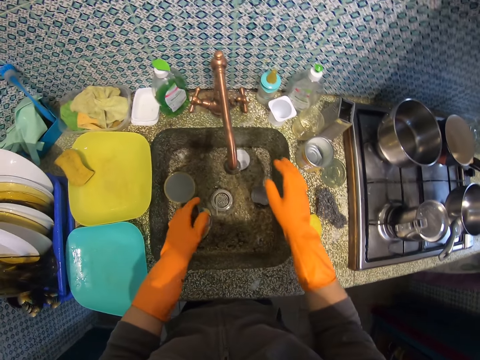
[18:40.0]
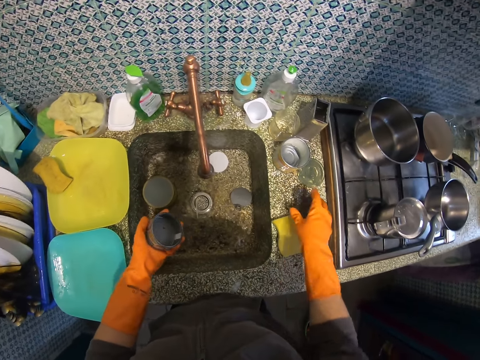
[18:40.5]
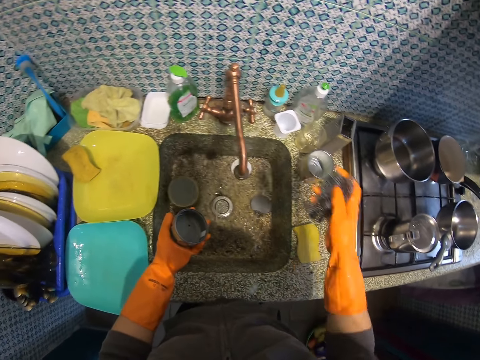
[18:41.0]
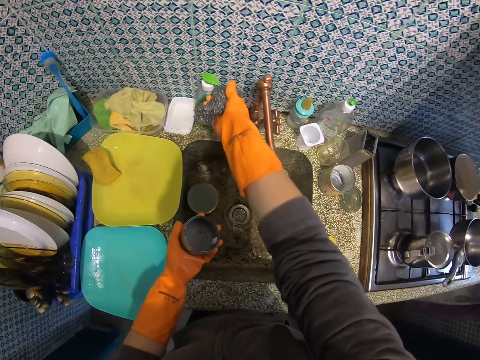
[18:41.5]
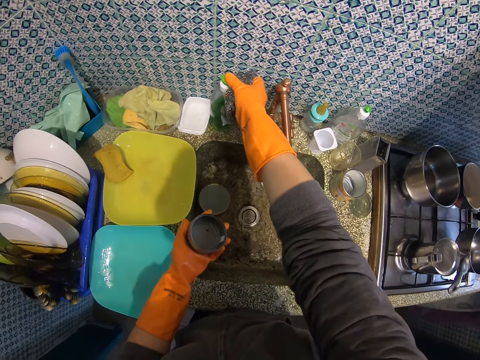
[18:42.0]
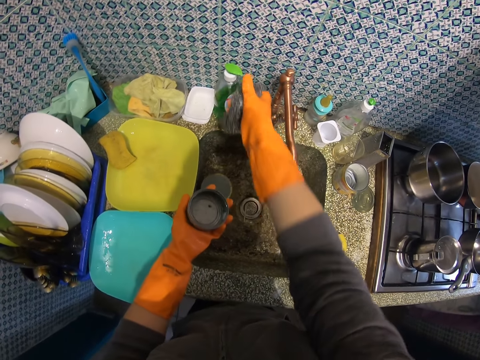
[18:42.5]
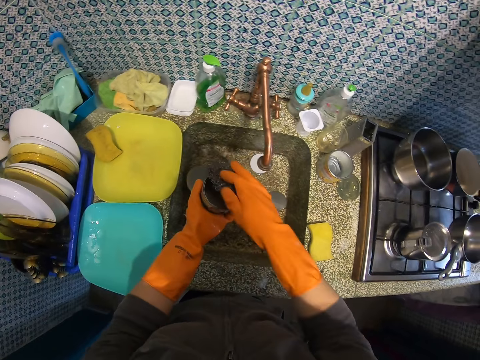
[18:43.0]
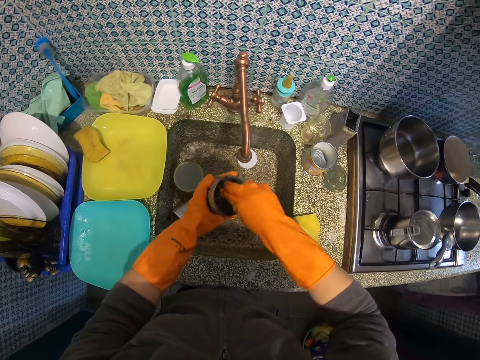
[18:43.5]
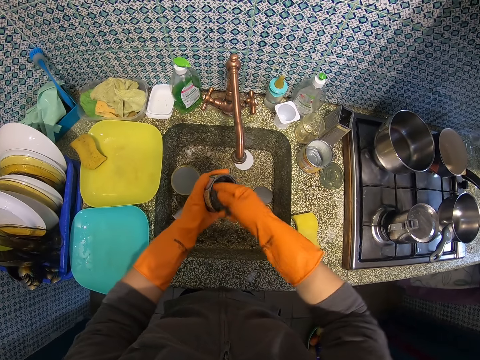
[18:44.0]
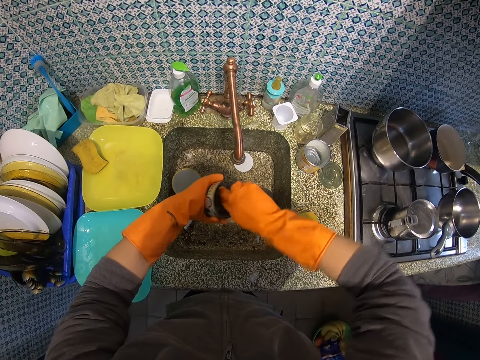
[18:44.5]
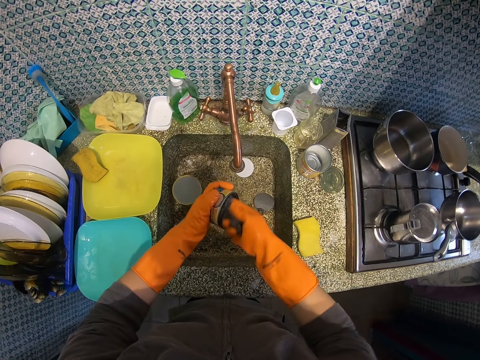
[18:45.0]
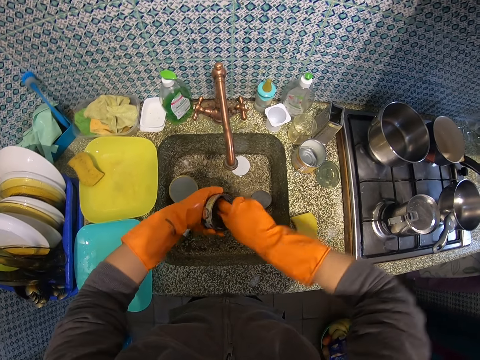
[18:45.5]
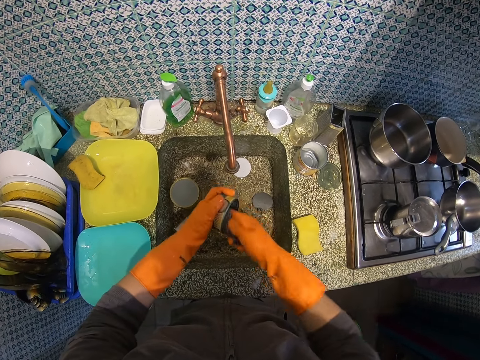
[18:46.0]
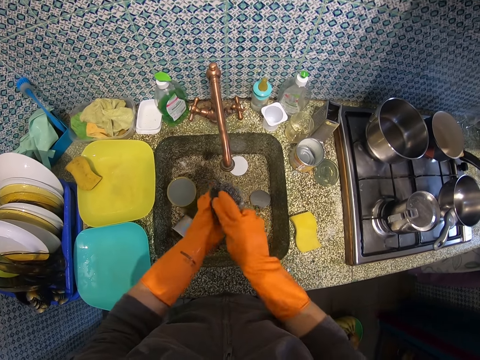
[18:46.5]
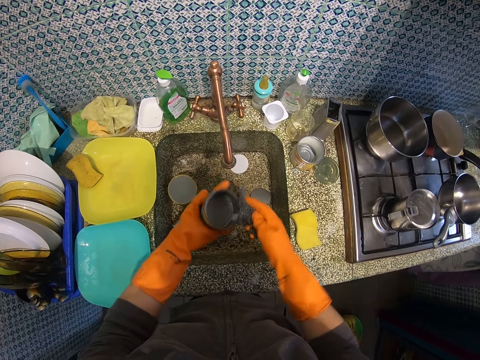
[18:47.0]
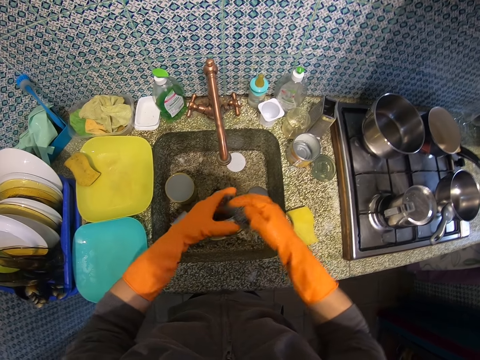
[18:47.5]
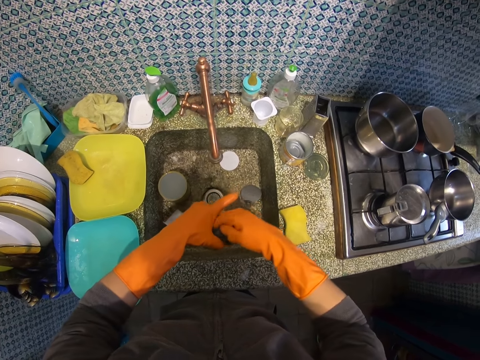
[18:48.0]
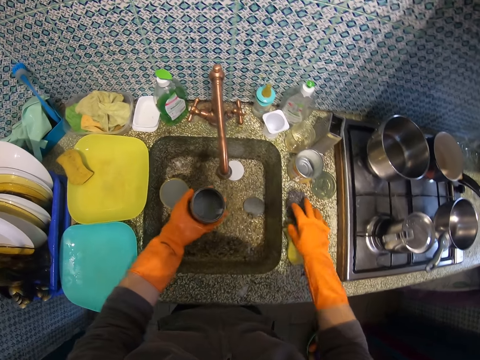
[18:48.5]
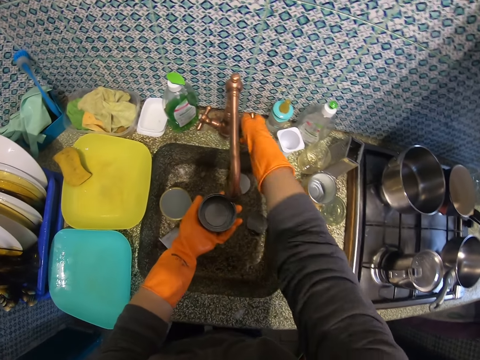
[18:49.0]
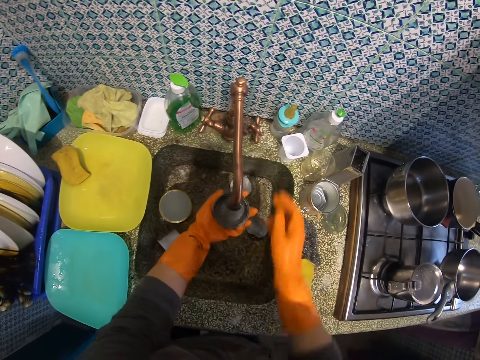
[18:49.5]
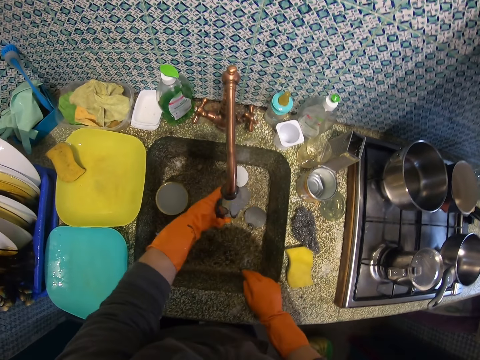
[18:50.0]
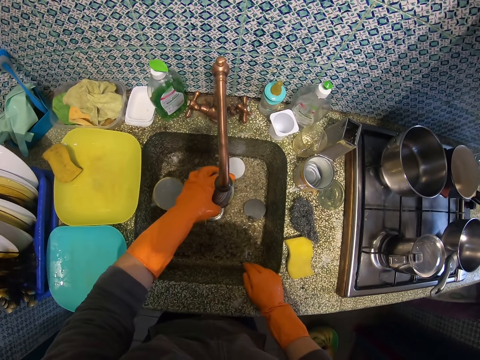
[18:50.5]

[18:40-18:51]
The camera wearer lifts her hand. She picks up an iron sponge from the sink with her right hand. She puts some liquid soap on the iron sponge from a soap bottle. She presses the top of the liquid soap bottle. She washes the flask cover with the iron sponge. She drops the iron sponge on the sink. She turns on the tap and rinses the flask cover with water. She pours water in the sink.

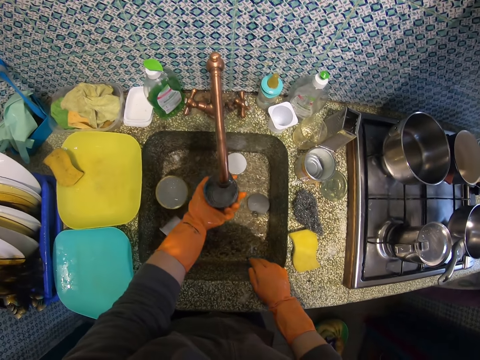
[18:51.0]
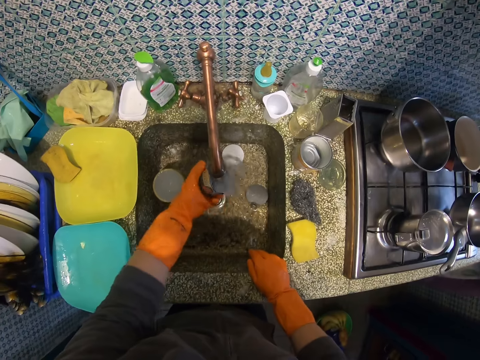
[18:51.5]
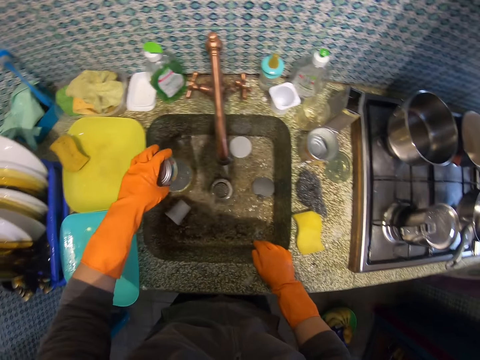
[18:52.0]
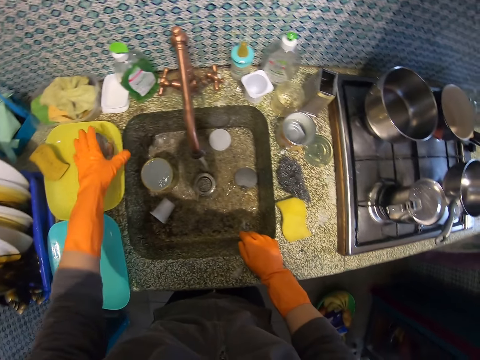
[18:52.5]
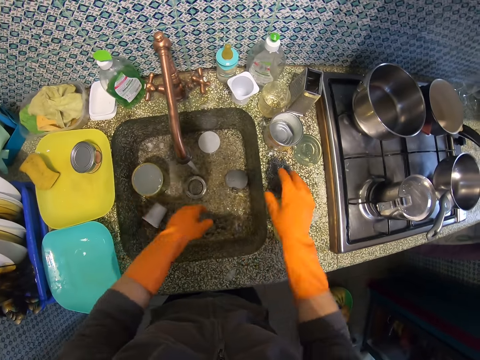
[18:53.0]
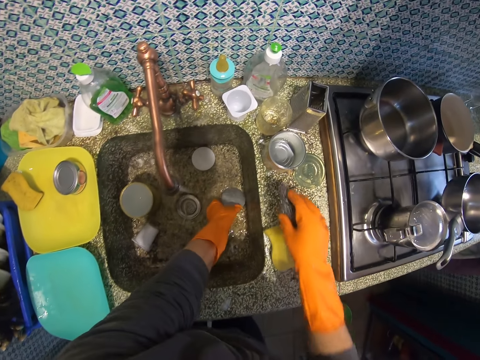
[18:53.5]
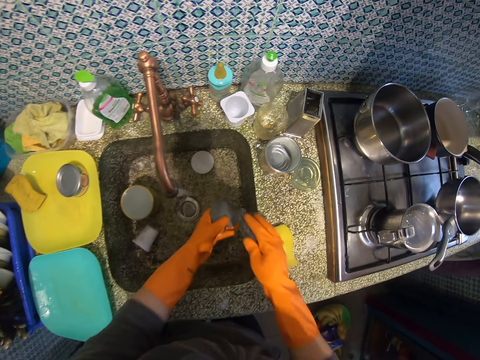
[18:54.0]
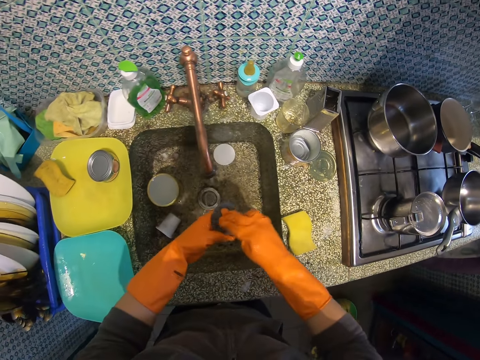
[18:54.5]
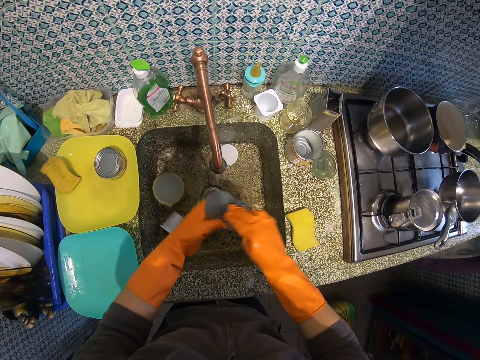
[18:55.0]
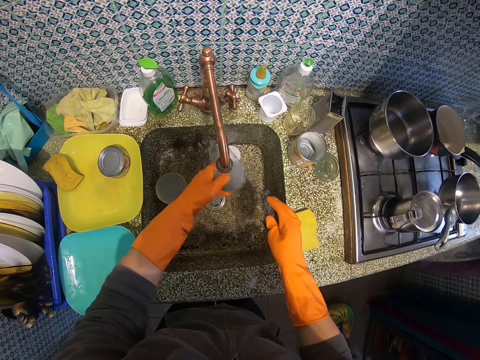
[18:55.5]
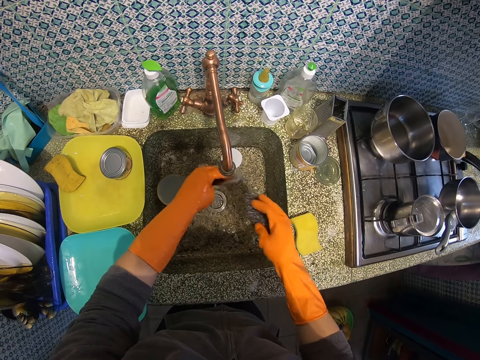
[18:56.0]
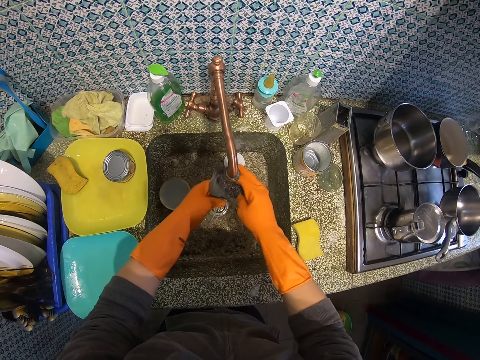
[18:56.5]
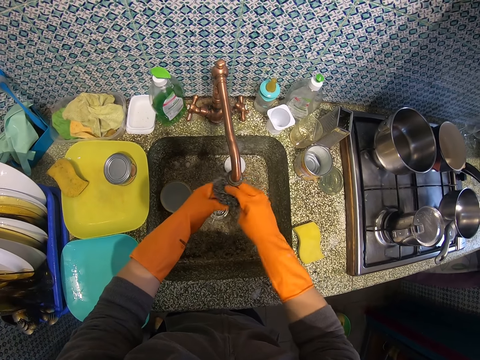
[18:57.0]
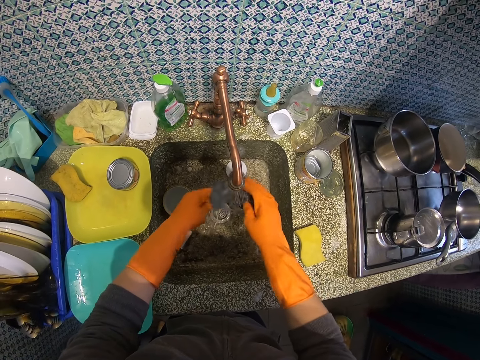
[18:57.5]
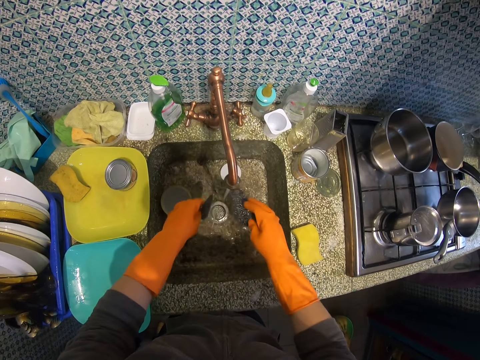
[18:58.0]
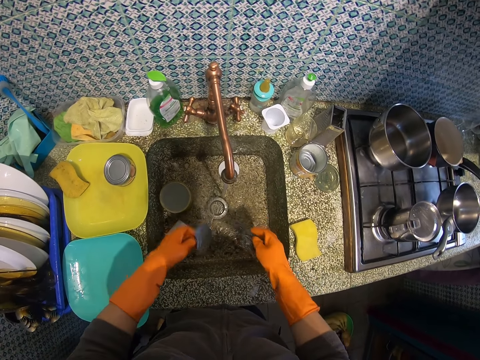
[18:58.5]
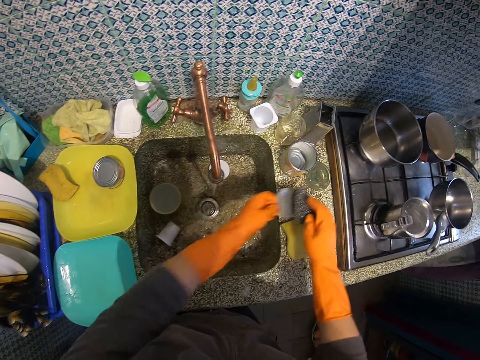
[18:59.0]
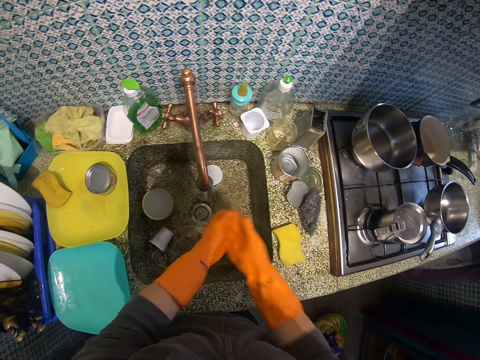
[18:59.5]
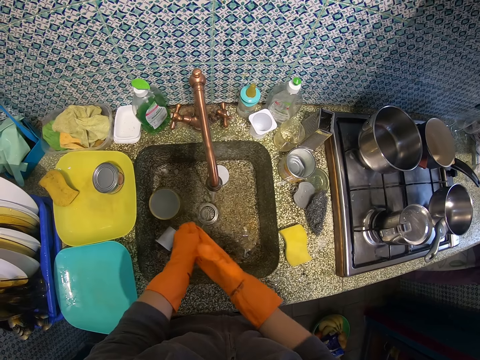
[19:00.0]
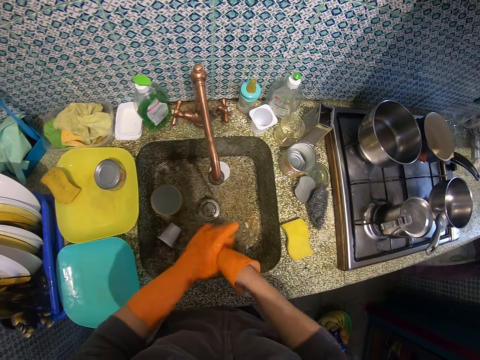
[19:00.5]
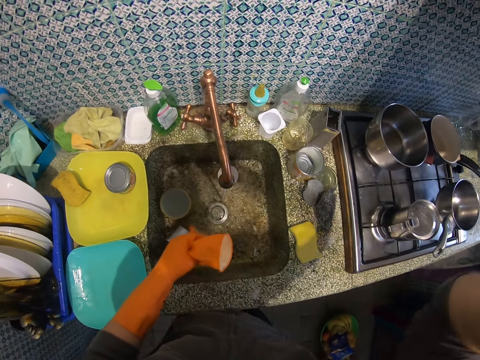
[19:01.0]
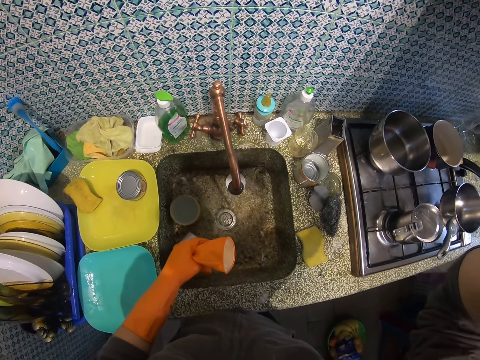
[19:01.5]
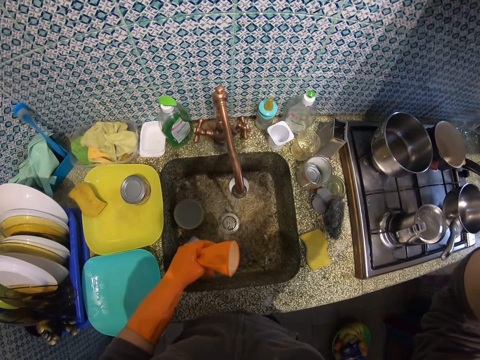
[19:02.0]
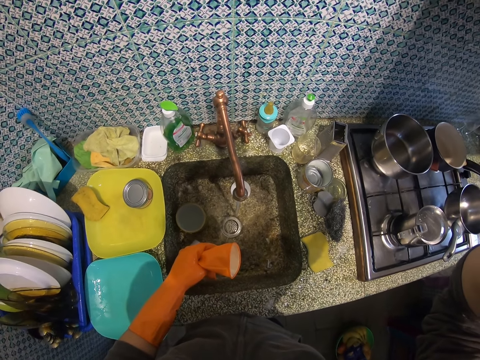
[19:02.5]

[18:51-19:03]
The camera wearer rinses the container. She drops the flask cover on the plate. She picks up the iron sponge or steel wool from the sink with her right hand. She picks up a tin cover or lid from the sink. She washes the tin cover with the iron sponge. She rinses the tin cover with tap water. She washes the tin cover with the iron sponge under tap water. She shakes the lid and shakes the steel wool. She holds the lid. She drops the iron sponge and tin cover on the sink. She holds the steel wool. She removes her right hand glove. She touches her head camera. She raises her hand. She holds the glove with the other hand.
